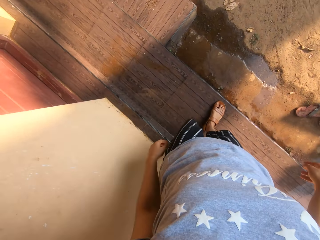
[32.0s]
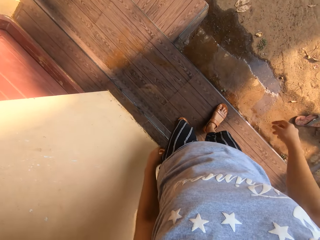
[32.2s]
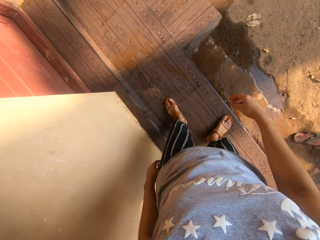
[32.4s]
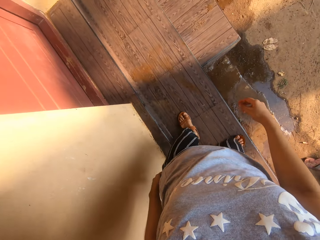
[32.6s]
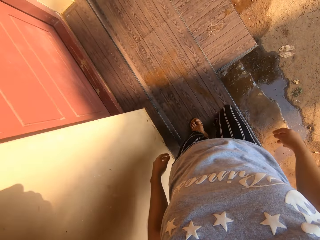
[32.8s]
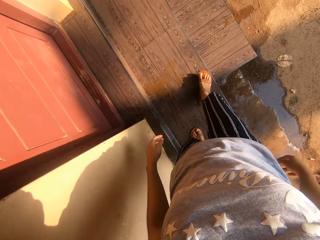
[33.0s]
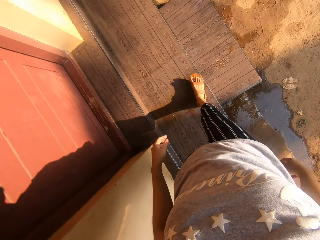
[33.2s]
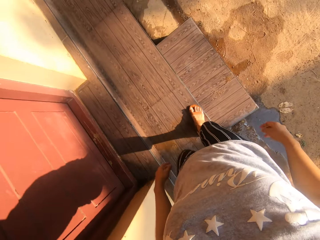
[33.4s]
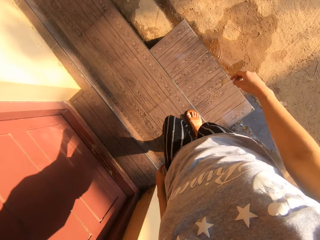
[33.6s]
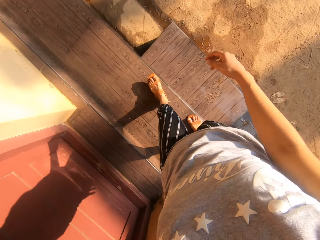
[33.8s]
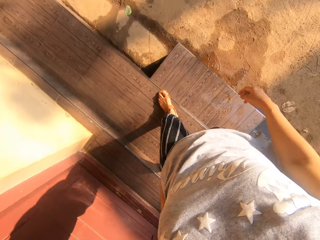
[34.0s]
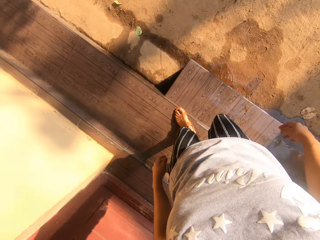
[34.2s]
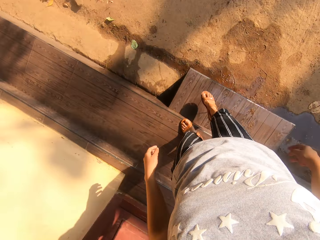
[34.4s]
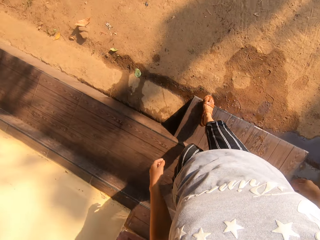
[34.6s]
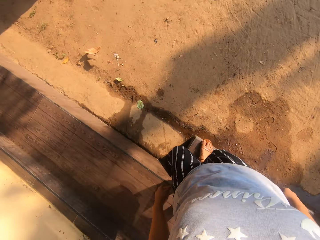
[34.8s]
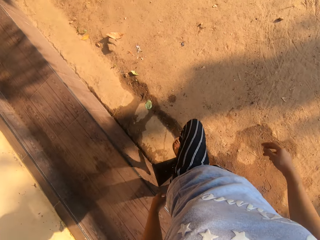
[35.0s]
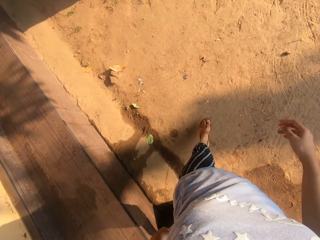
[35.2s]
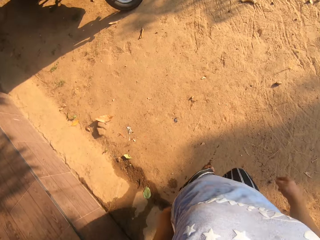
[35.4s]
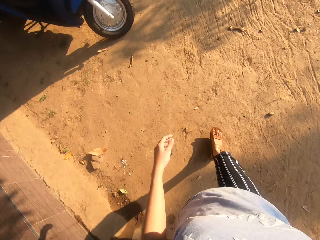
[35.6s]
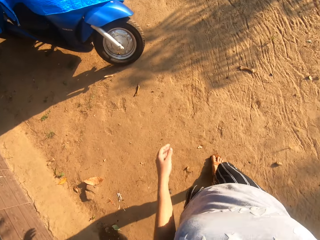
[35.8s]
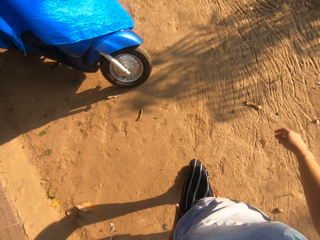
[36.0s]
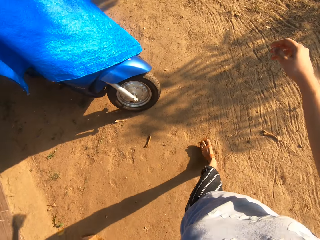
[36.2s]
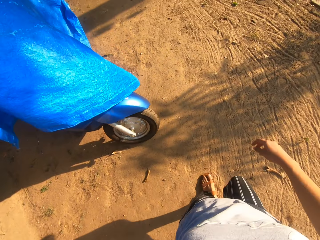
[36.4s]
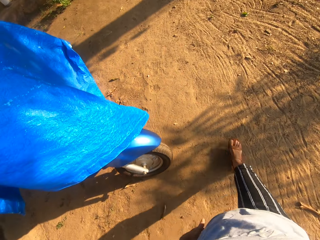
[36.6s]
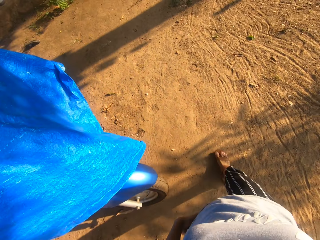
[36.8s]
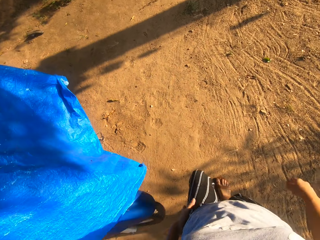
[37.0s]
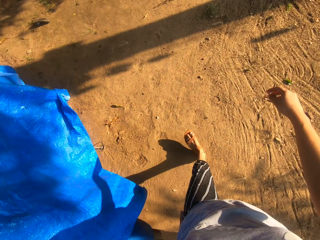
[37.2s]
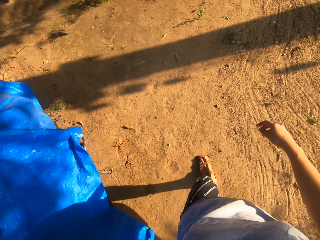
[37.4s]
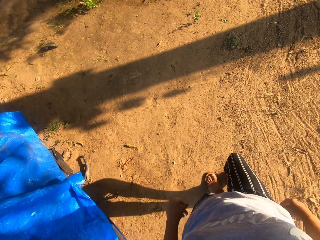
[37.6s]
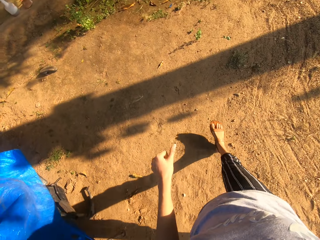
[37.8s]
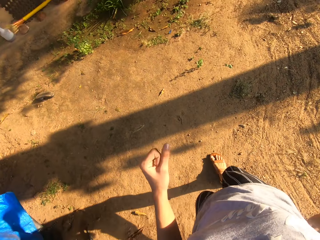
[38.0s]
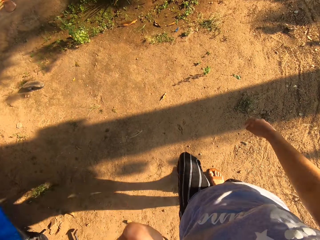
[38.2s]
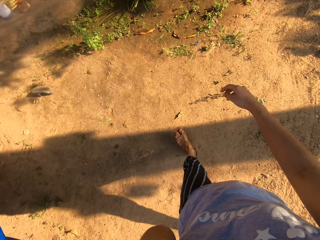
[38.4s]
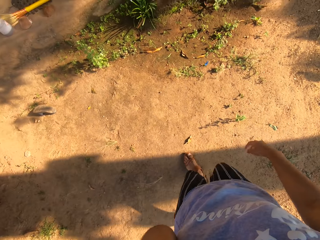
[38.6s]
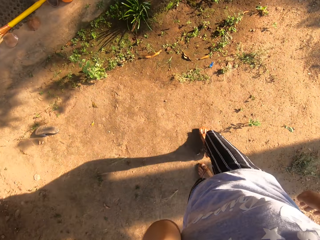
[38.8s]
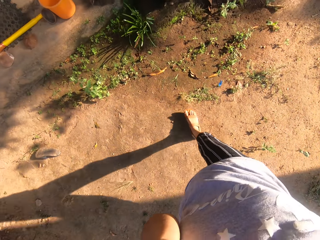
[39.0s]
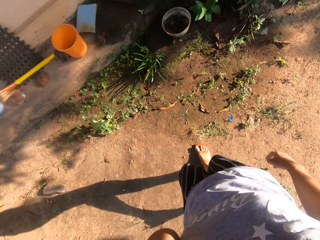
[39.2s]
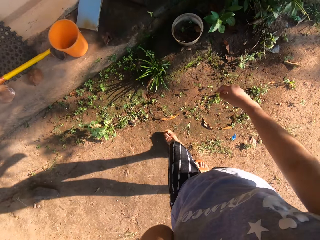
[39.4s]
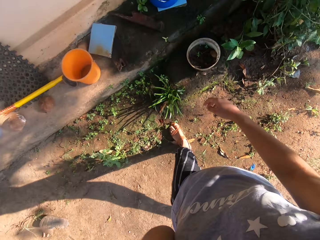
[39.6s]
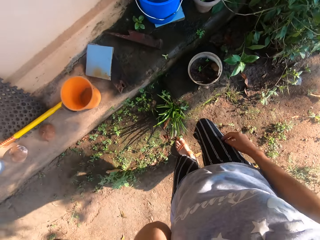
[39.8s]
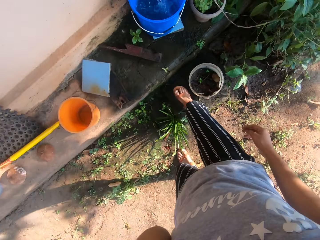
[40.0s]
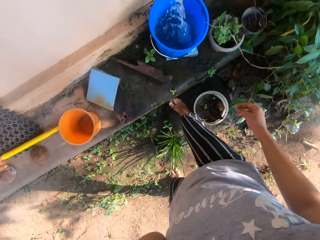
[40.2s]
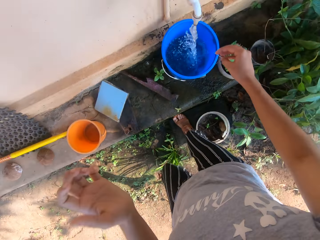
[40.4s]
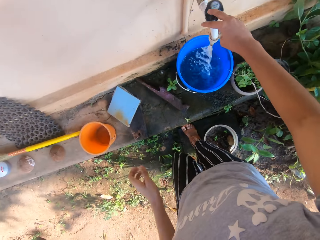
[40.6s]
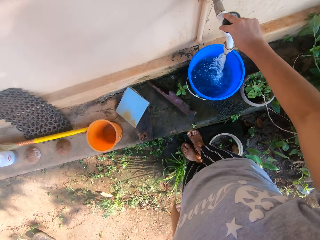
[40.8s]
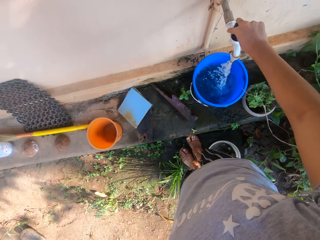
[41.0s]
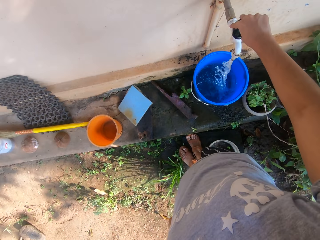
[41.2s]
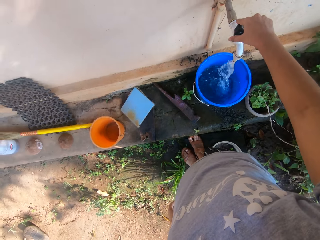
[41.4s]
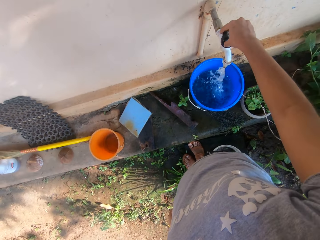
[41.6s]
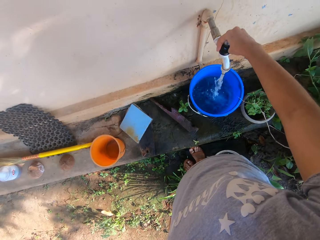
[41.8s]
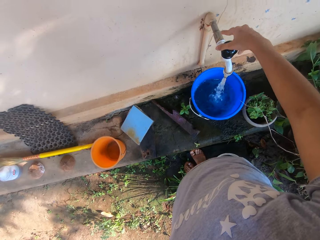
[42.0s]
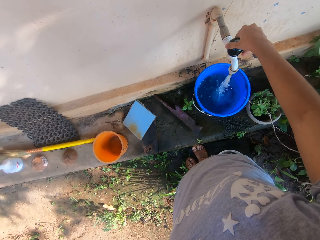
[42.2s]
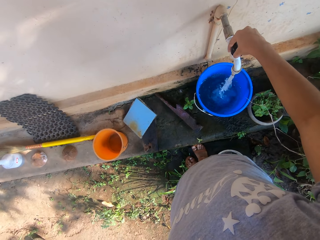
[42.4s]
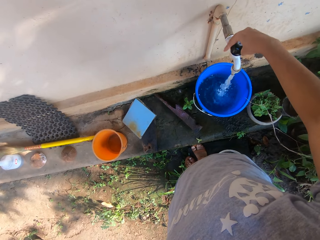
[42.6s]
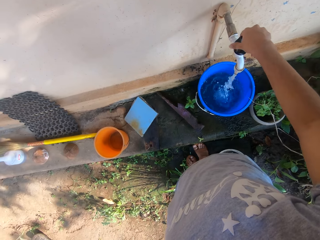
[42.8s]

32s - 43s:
The camera wearer walks down the front door steps. She lifts her right hand. She turns the tap knob with her right hand.

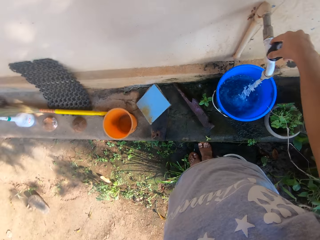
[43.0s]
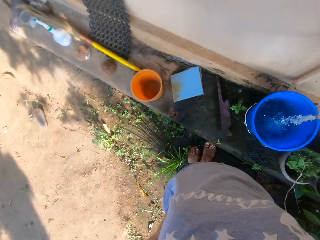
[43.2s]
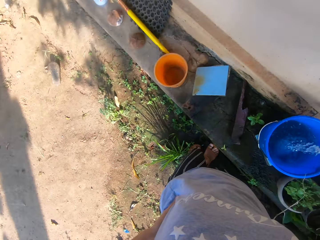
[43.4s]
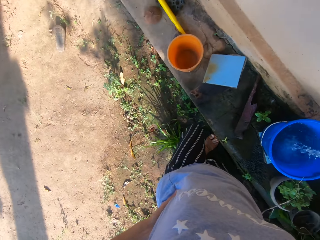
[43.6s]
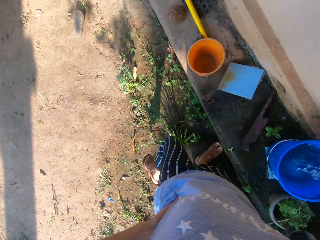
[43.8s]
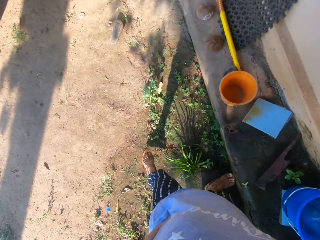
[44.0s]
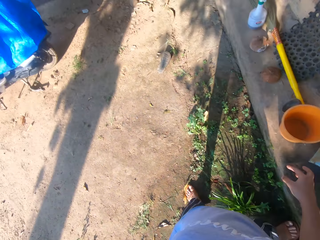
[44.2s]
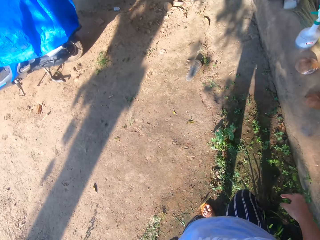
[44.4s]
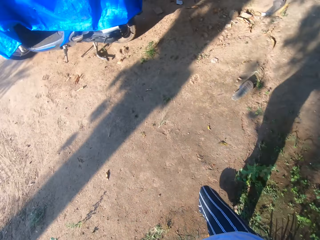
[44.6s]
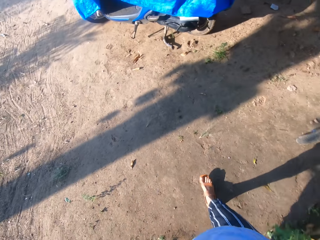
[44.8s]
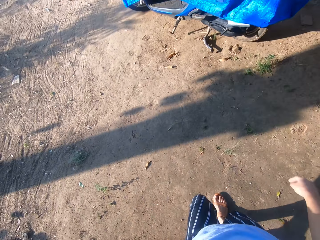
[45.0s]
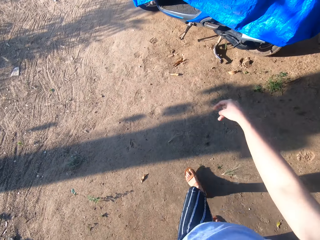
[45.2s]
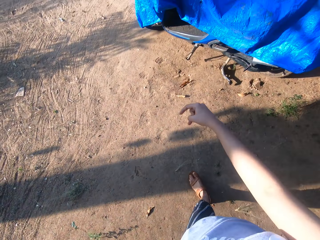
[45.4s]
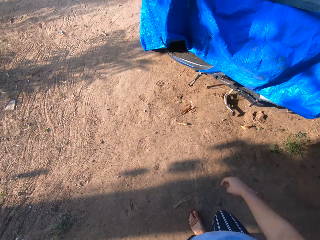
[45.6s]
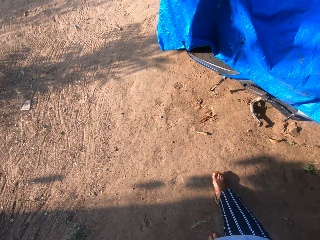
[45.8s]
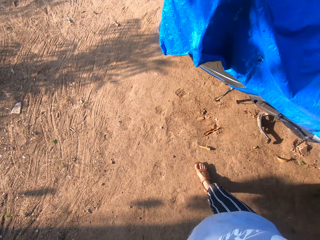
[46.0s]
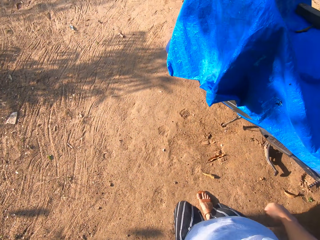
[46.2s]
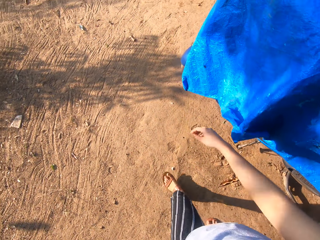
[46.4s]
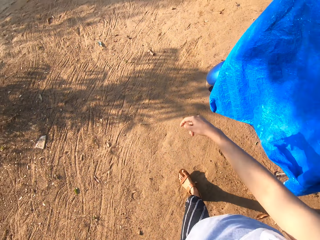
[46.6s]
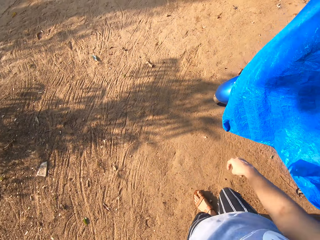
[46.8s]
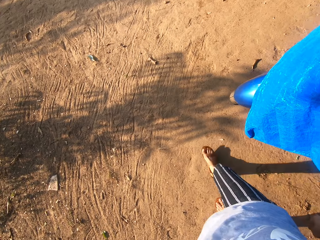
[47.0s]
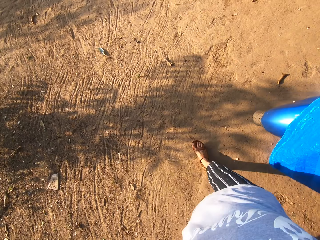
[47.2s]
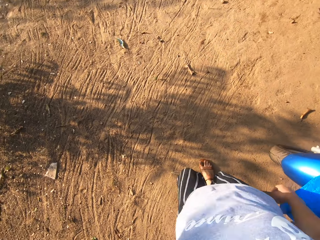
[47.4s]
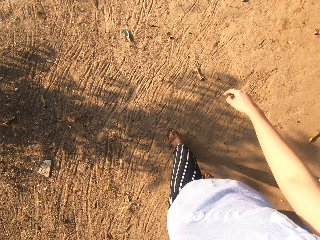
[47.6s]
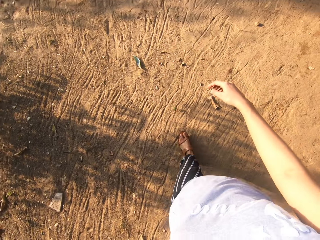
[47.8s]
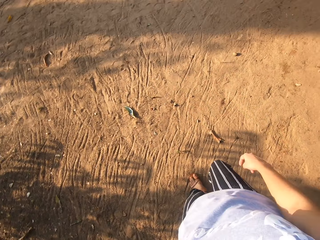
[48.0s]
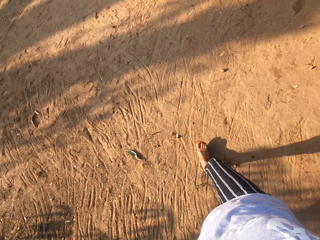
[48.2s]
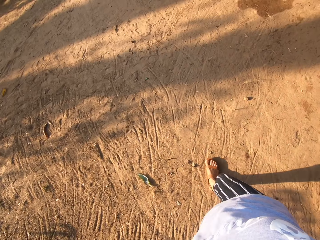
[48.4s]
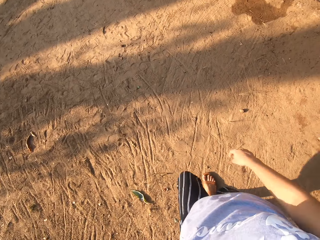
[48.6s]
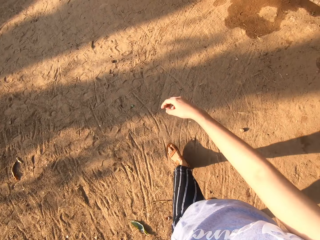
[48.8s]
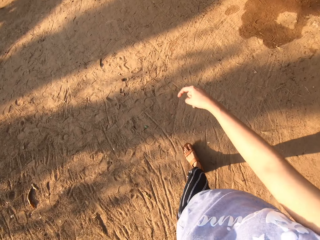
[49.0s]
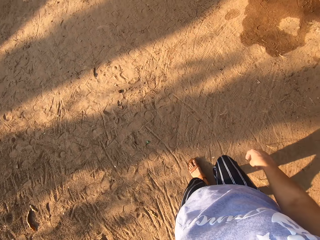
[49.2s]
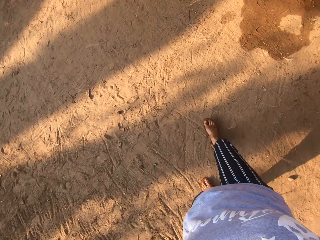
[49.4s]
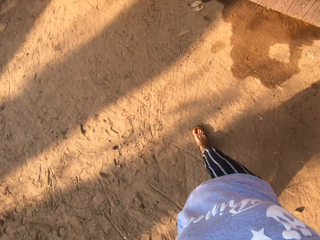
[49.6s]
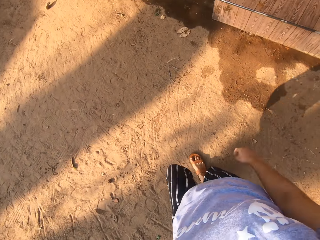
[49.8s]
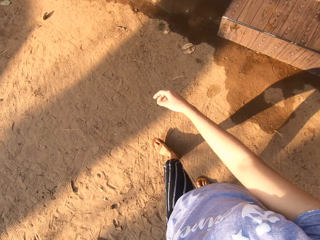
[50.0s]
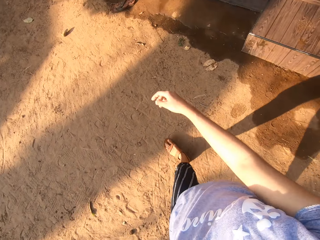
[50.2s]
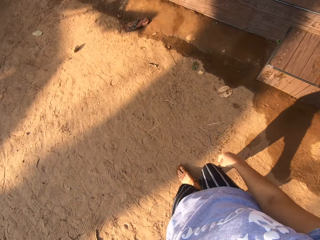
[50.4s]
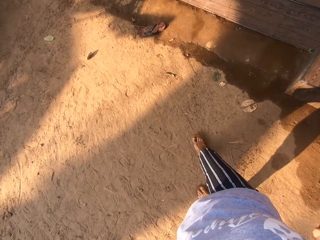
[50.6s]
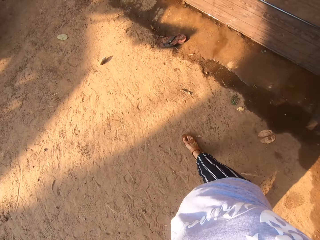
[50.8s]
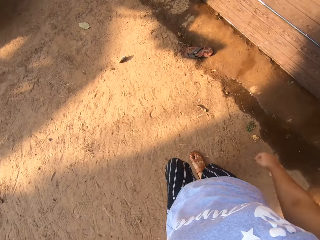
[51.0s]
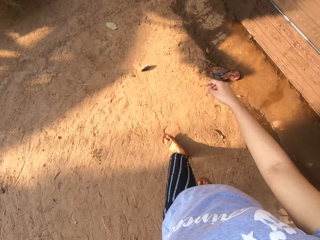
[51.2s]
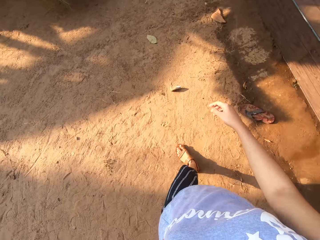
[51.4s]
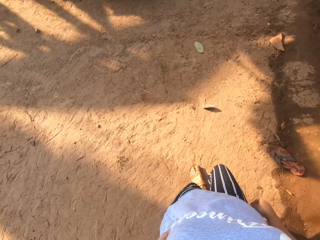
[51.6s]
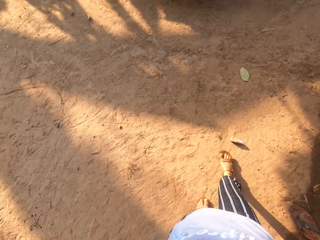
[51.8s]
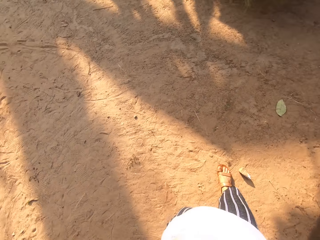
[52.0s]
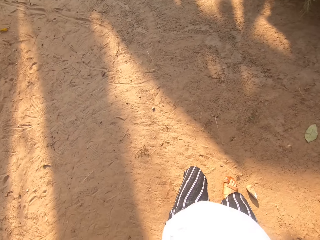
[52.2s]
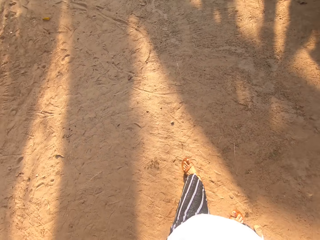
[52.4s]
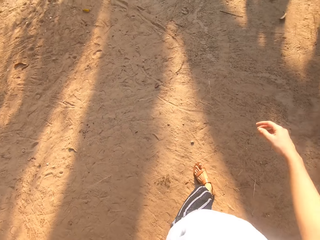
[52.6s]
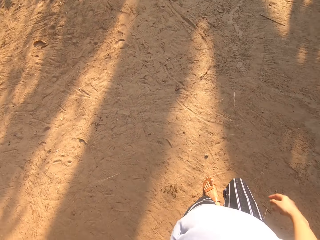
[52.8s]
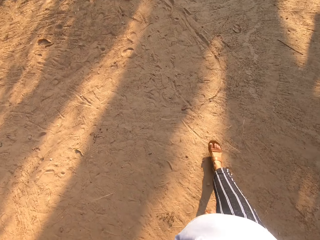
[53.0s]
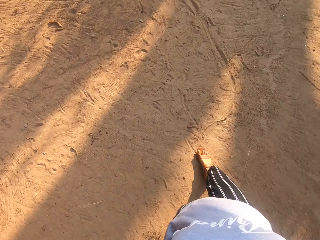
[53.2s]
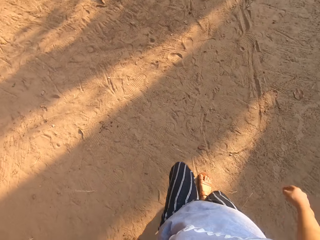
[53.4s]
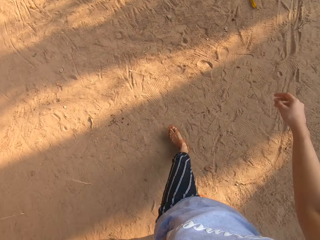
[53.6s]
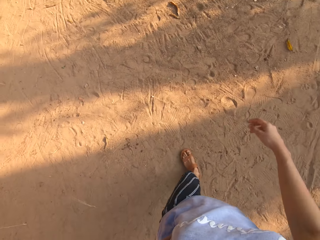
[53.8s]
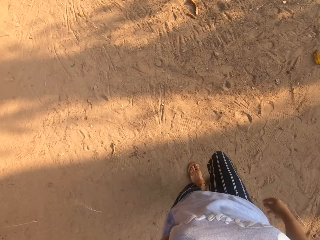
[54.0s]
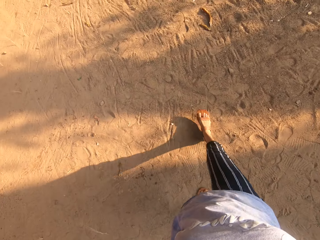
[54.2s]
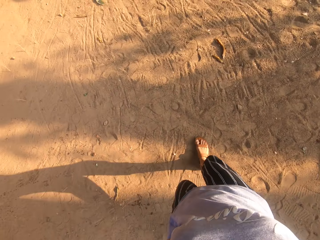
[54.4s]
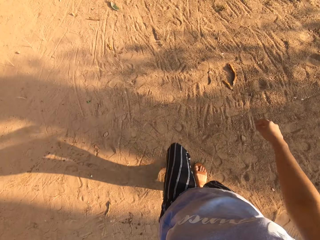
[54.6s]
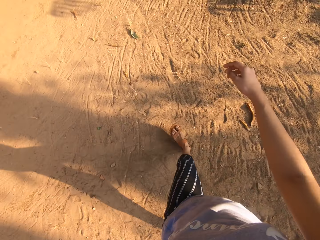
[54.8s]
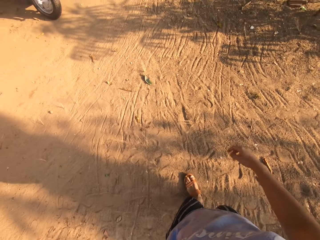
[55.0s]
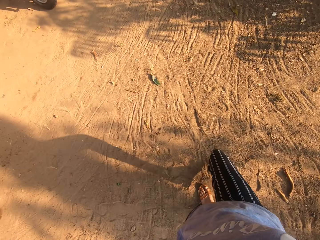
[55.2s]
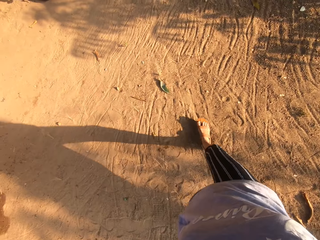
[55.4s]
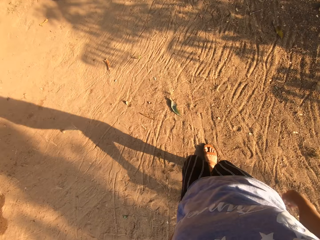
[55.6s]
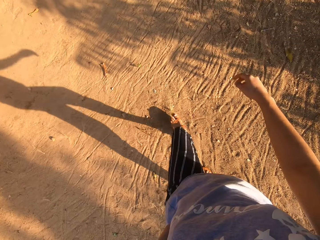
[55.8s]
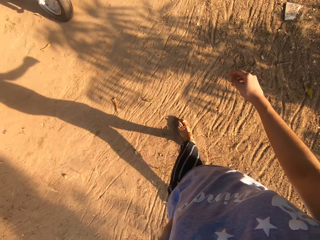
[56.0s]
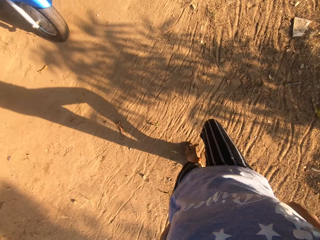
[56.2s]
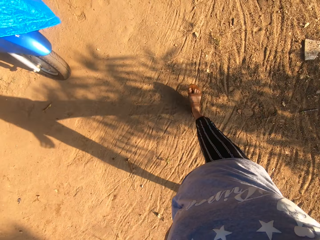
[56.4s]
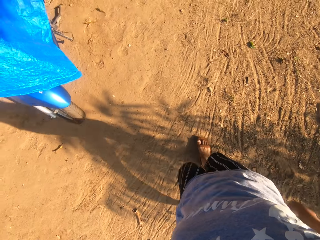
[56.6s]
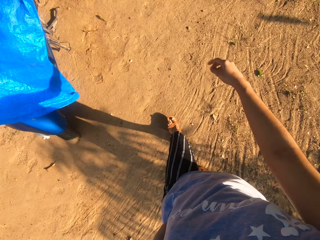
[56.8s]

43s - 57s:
The camera wearer adjusts the tap water. They walk.
